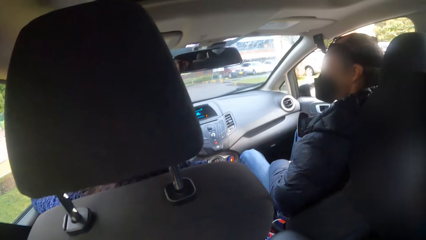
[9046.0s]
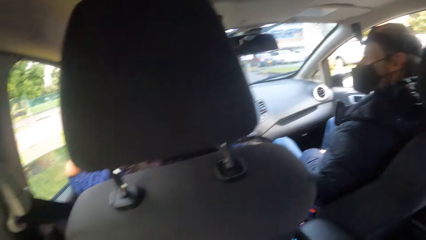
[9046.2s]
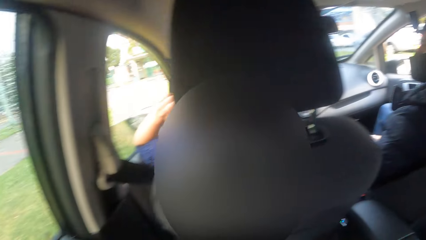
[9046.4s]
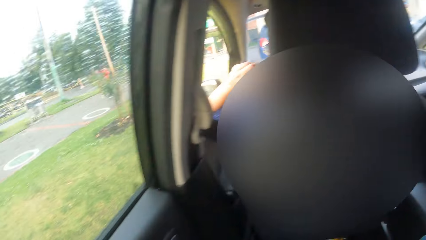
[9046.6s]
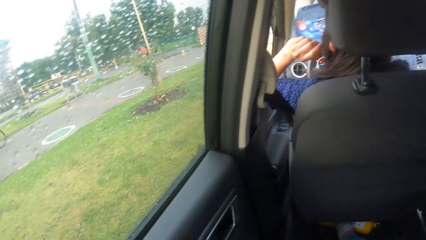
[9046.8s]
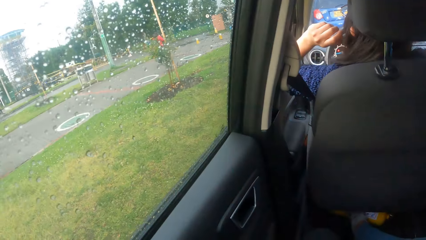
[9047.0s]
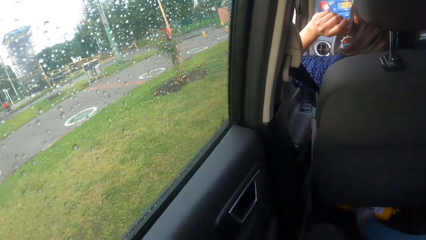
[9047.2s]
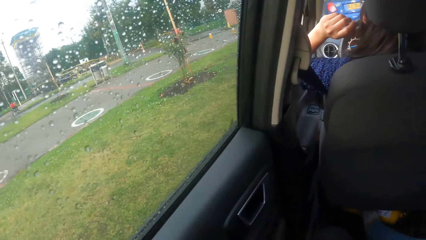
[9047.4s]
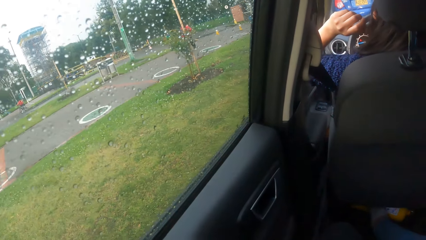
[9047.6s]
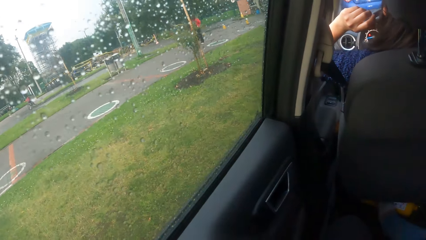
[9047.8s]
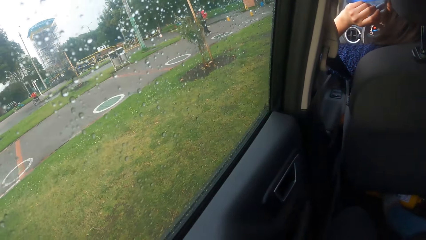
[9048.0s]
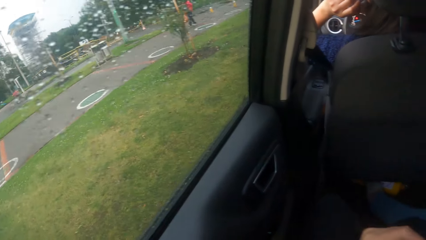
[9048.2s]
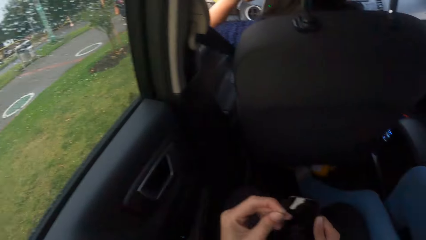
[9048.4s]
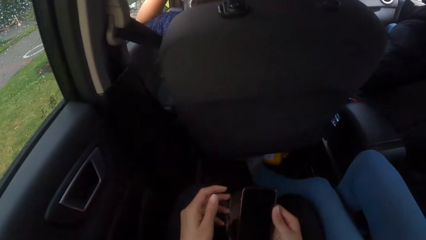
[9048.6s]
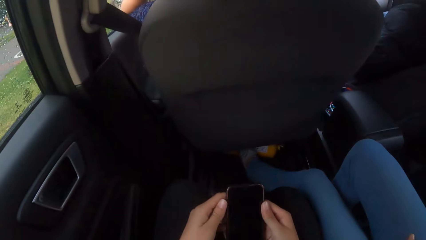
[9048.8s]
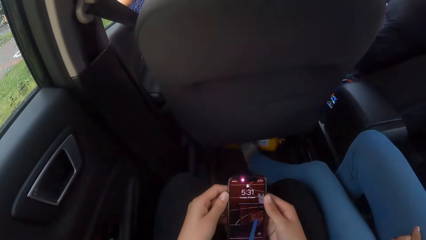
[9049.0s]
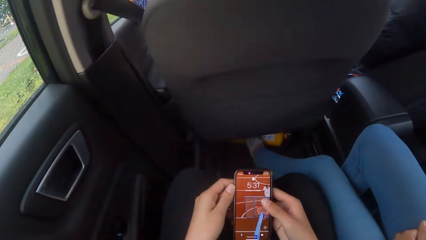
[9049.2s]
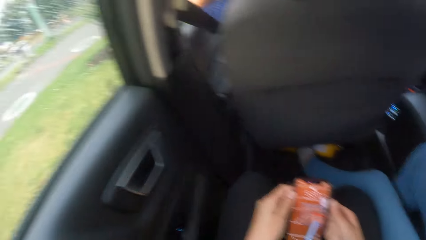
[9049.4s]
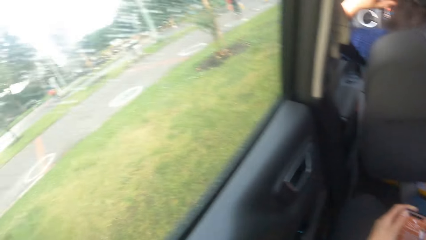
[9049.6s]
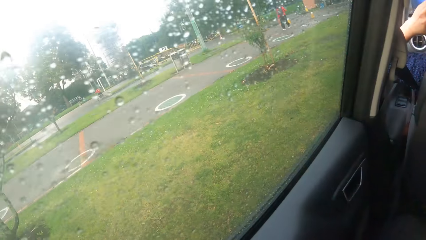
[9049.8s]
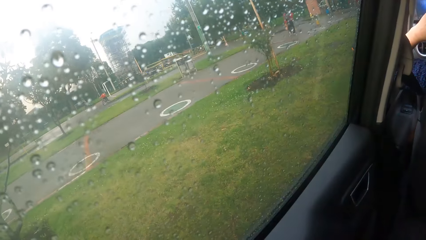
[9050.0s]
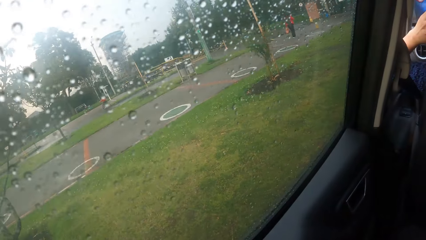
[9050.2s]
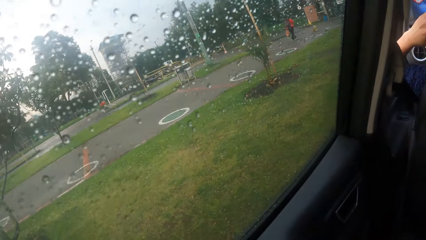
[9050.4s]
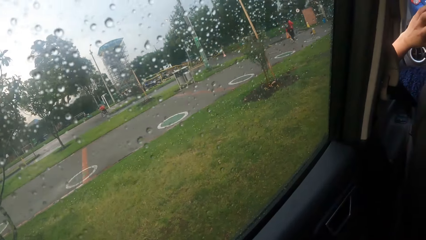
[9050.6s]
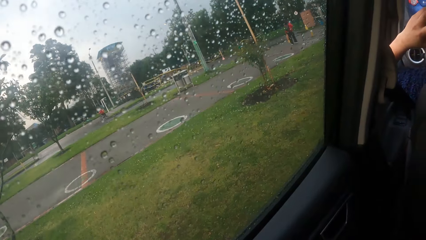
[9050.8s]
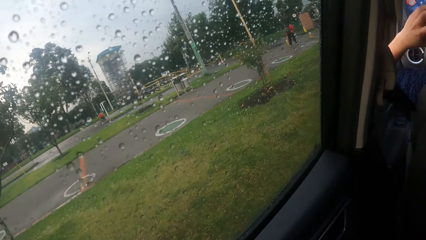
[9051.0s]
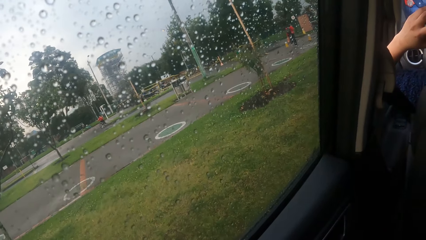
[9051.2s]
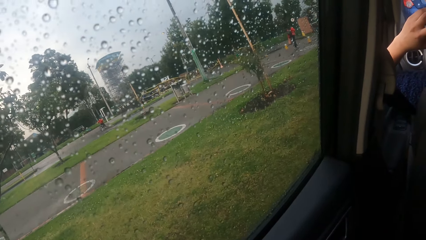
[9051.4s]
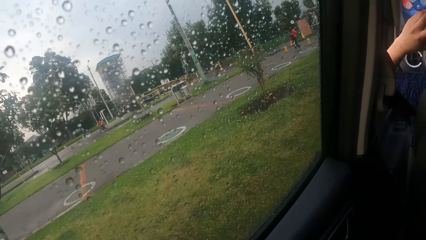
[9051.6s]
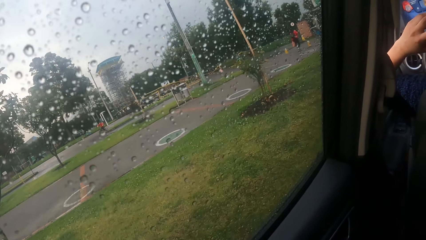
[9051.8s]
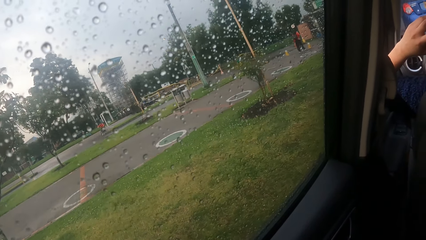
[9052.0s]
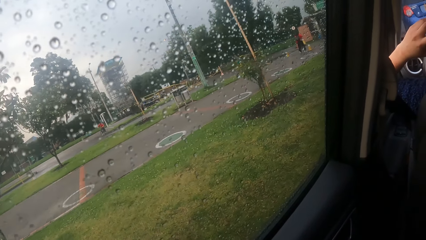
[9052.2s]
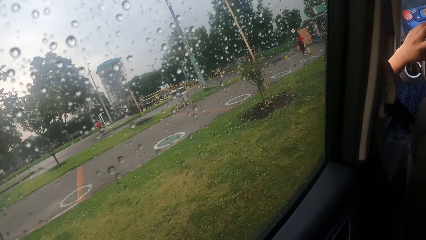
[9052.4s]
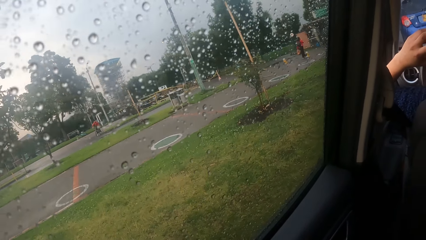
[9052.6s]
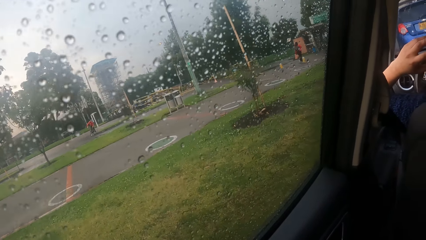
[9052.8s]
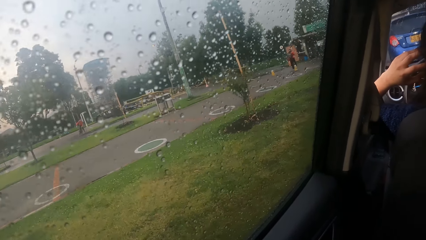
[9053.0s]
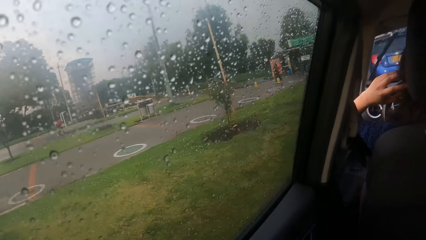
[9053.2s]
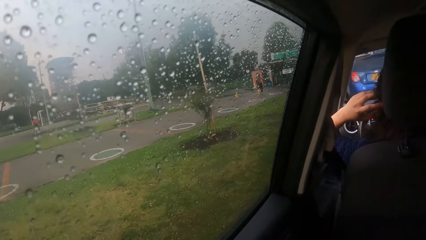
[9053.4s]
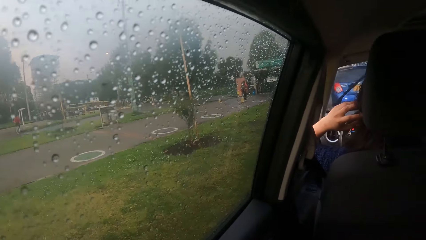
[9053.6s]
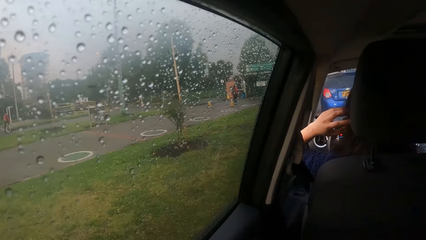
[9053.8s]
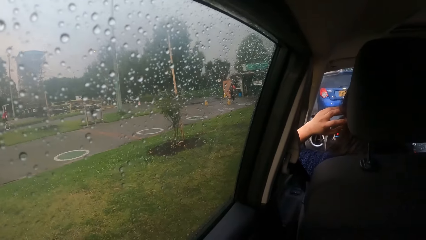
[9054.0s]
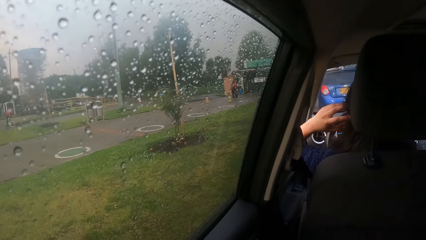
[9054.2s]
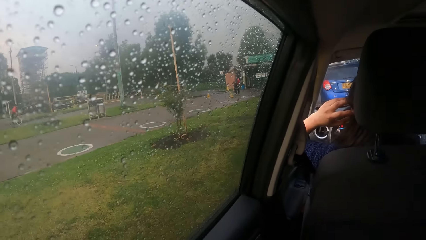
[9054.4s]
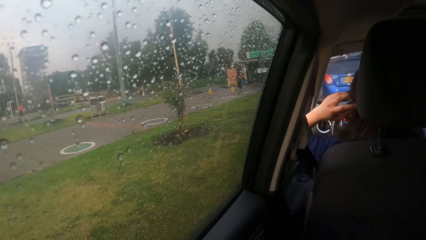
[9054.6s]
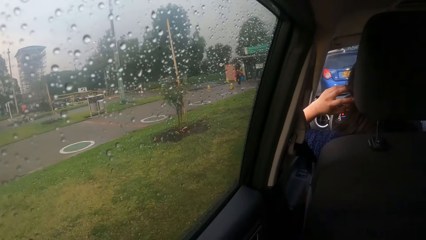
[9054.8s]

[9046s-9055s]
The camera wearer presses the phone with both hands.

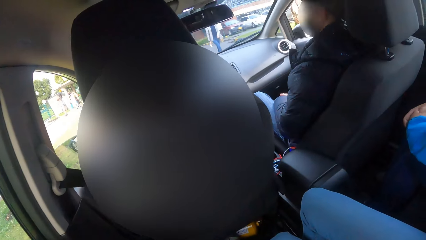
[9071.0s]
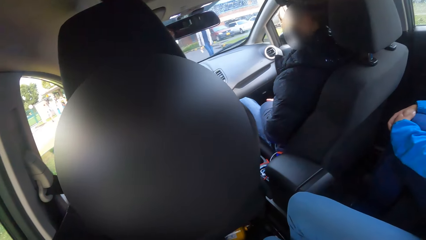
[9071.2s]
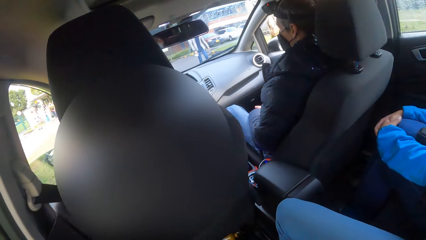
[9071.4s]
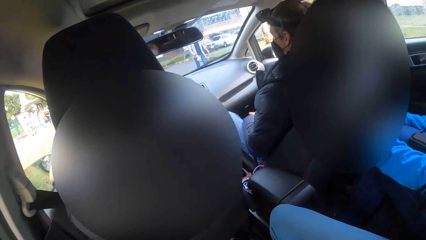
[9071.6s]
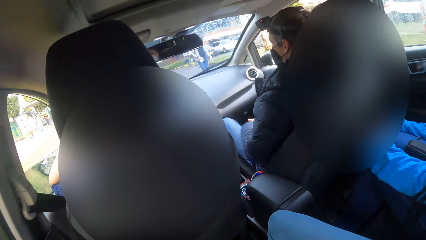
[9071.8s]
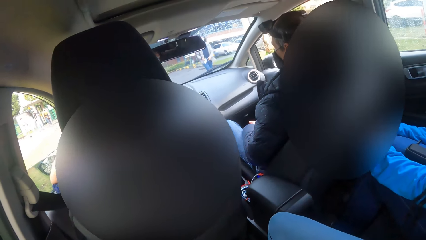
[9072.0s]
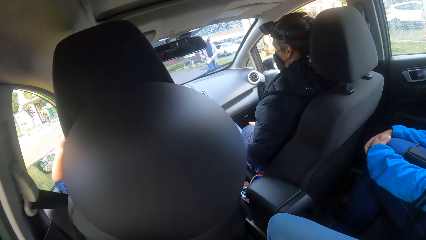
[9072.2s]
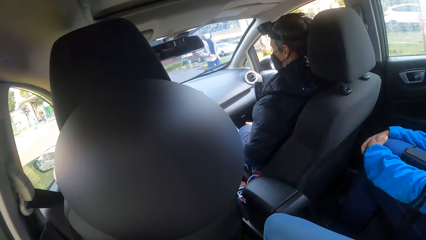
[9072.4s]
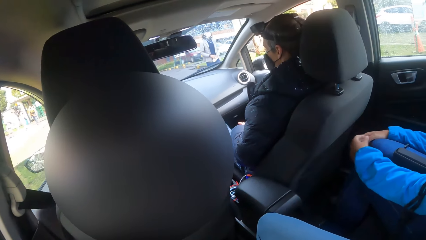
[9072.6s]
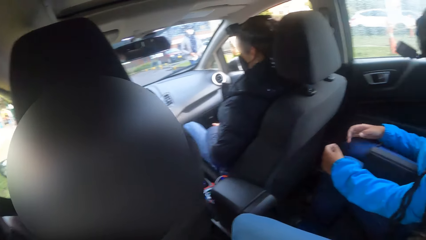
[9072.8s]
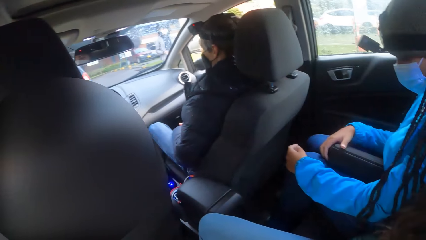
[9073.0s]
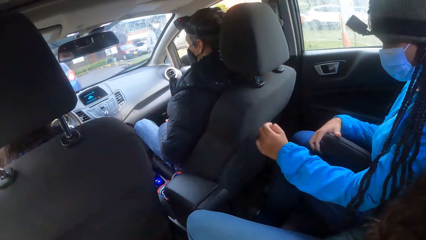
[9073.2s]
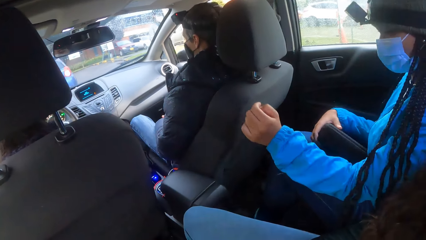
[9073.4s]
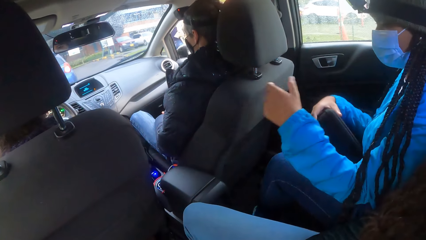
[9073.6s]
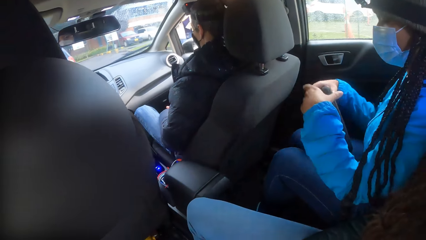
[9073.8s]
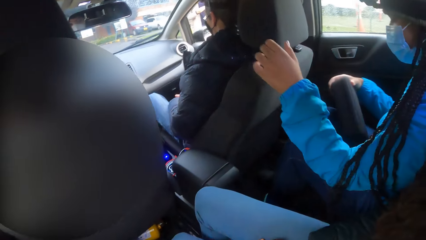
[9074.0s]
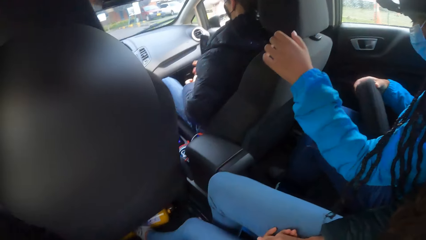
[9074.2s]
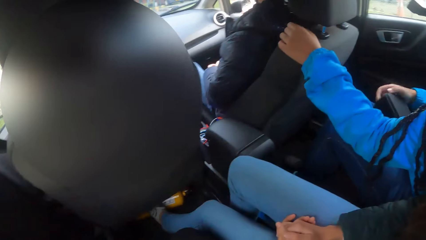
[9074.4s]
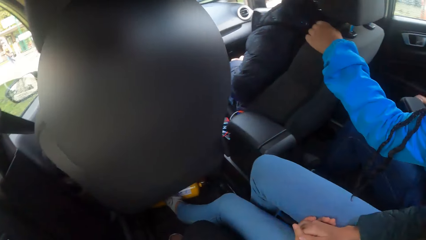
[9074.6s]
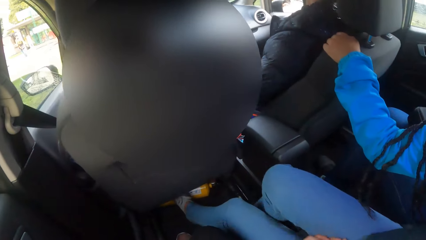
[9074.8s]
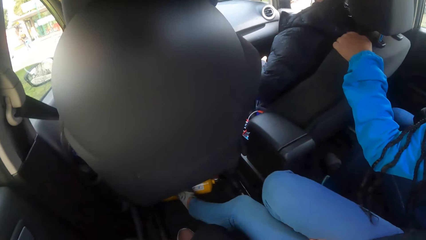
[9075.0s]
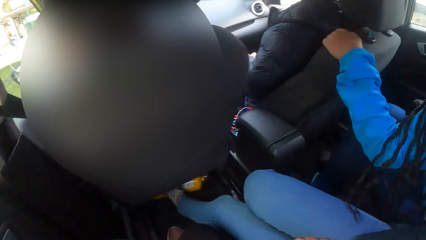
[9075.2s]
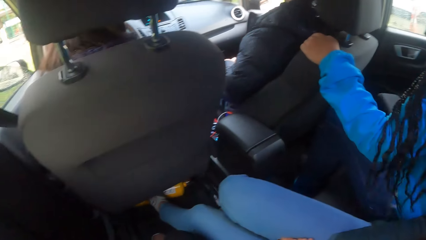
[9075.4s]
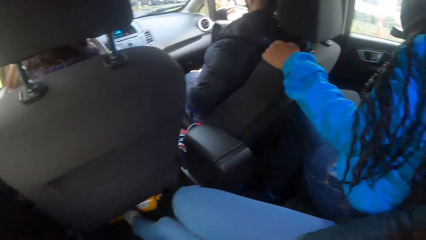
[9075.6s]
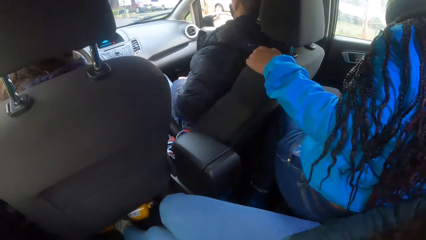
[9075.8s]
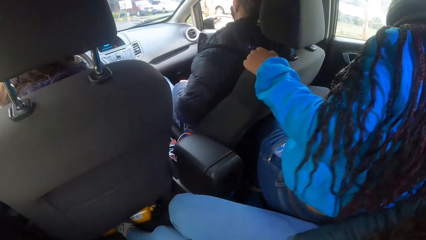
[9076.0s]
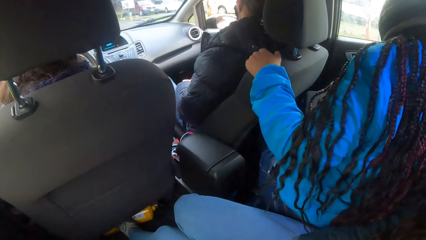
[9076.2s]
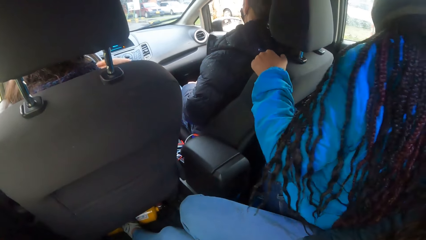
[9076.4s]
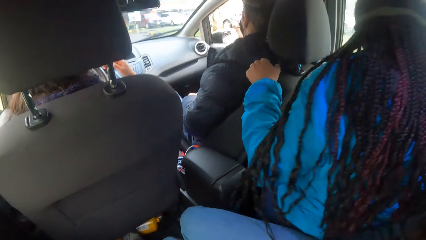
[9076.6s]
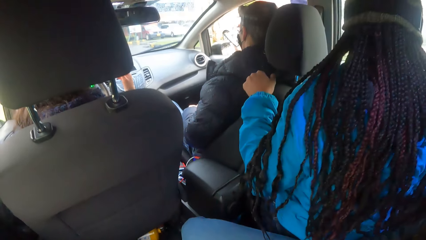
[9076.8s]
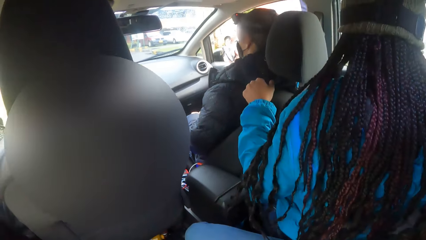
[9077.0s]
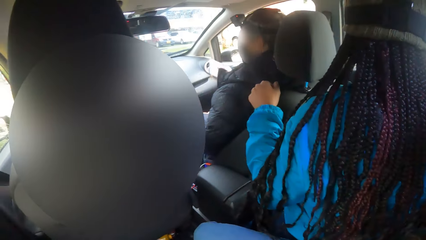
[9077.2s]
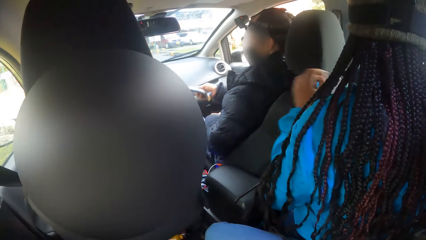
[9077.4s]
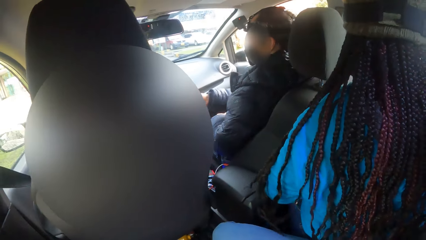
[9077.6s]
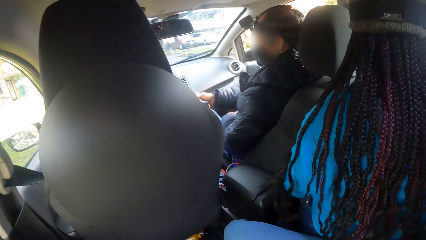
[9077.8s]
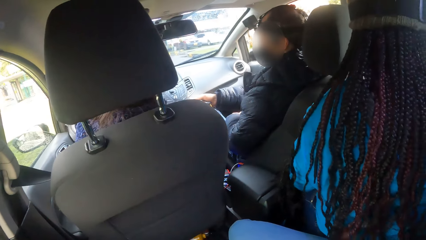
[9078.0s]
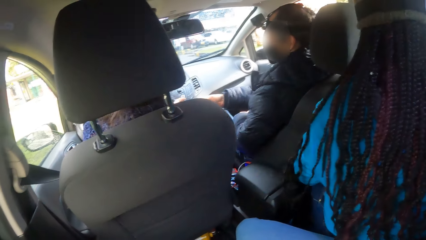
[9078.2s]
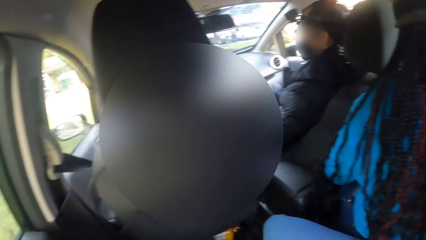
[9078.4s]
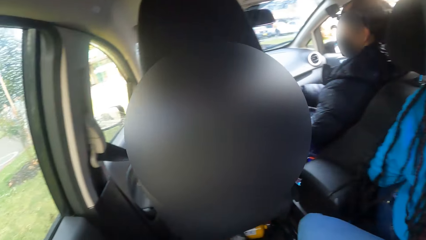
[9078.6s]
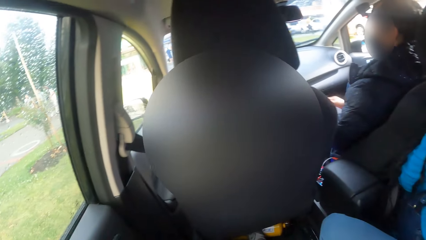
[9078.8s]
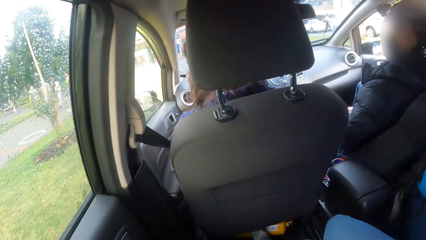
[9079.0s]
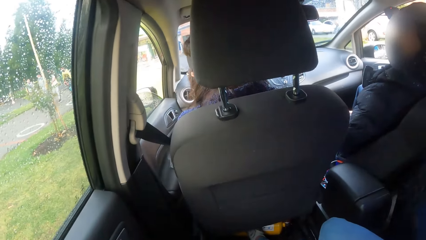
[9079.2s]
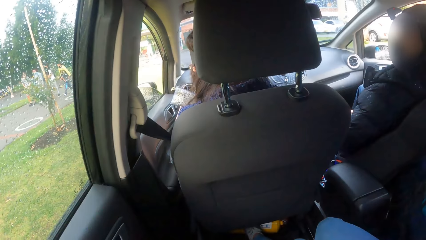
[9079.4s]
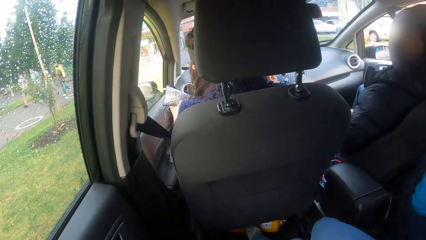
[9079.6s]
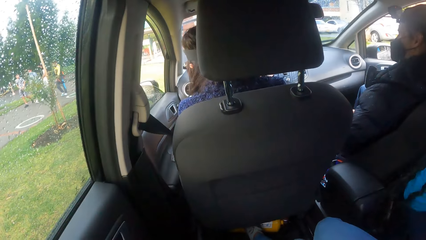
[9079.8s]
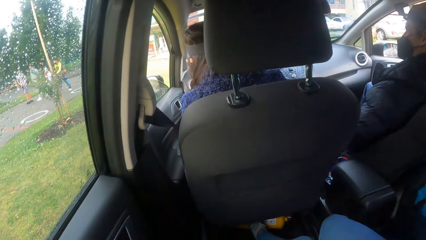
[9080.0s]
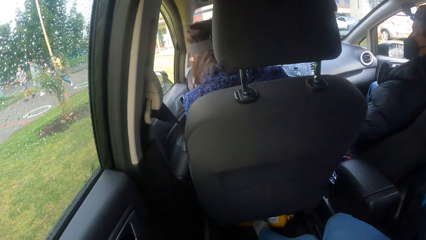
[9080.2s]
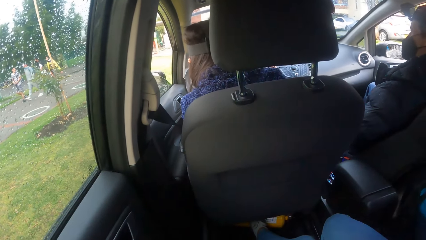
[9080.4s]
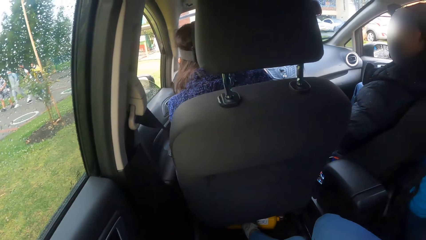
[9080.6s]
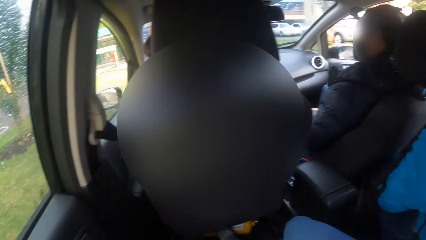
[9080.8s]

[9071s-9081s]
A woman holds a bag with her right hand. She touches the bag with her left hand. She holds a seat in the car with her left hand. She adjusts in the car seat. She removes her left hand from the seat in the car. A man holds something. Another woman holds something.
